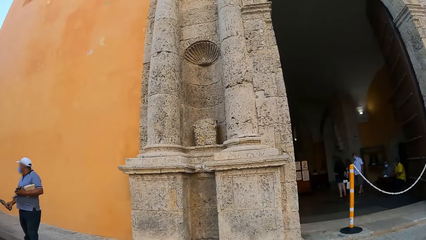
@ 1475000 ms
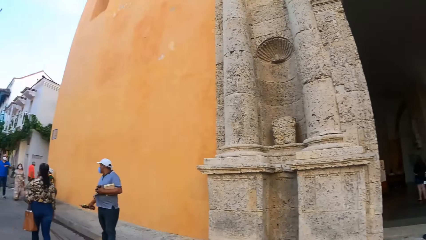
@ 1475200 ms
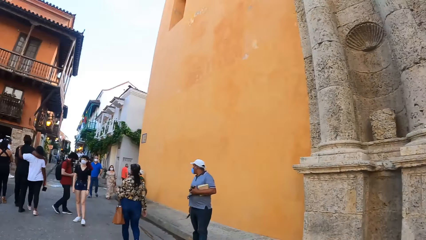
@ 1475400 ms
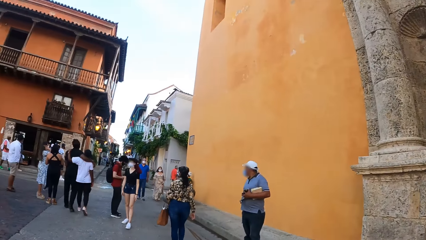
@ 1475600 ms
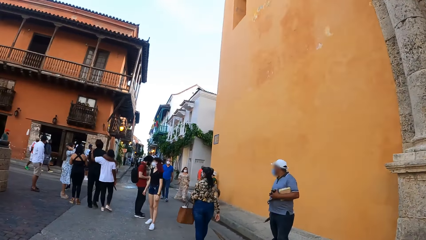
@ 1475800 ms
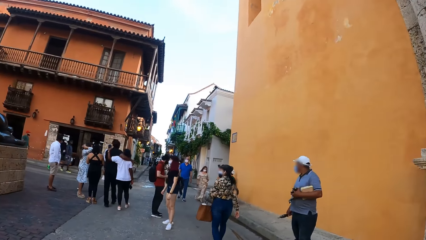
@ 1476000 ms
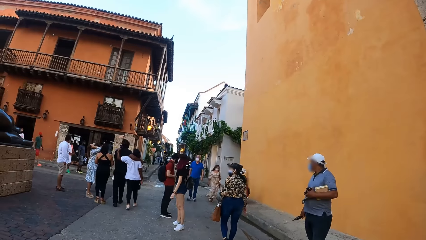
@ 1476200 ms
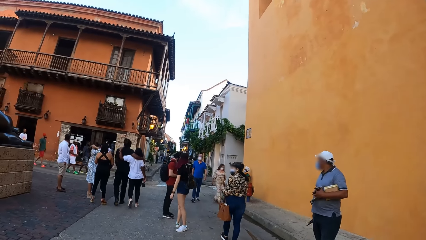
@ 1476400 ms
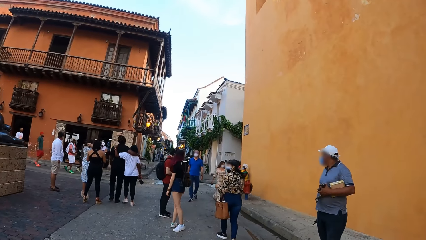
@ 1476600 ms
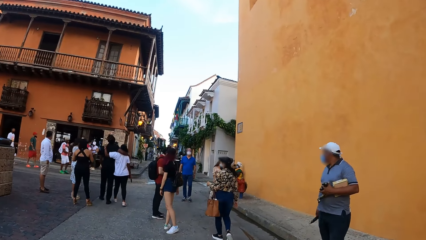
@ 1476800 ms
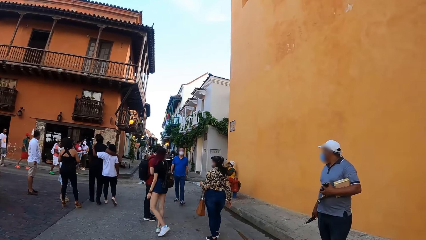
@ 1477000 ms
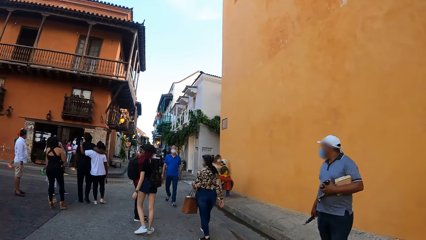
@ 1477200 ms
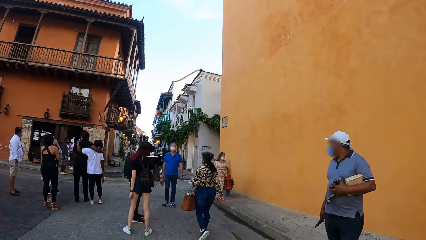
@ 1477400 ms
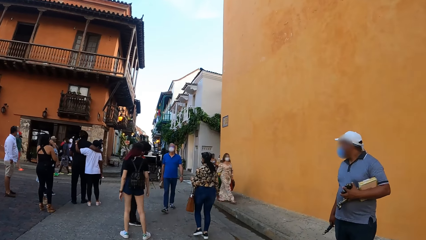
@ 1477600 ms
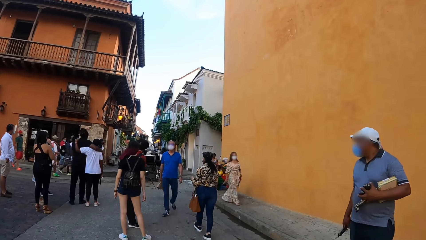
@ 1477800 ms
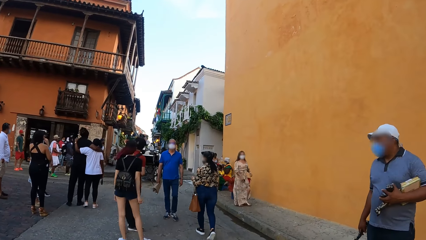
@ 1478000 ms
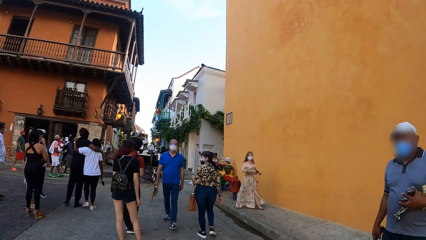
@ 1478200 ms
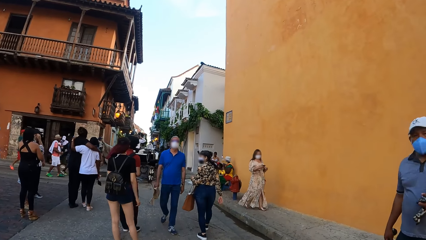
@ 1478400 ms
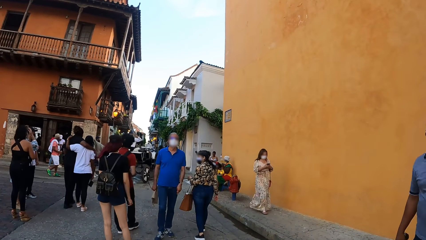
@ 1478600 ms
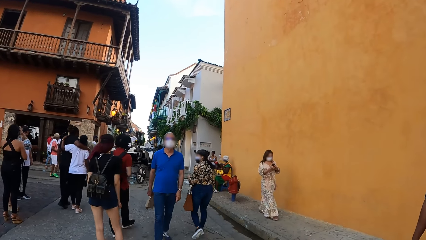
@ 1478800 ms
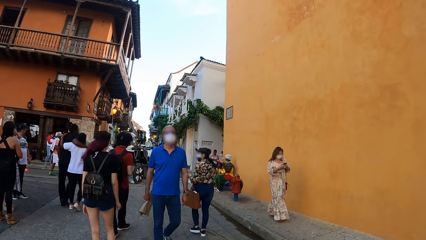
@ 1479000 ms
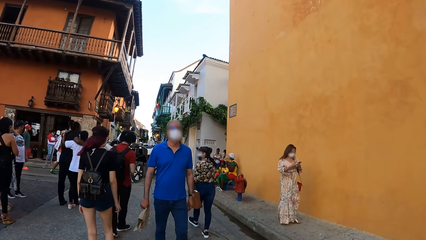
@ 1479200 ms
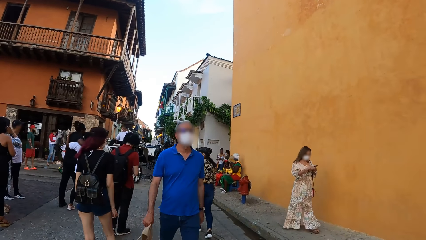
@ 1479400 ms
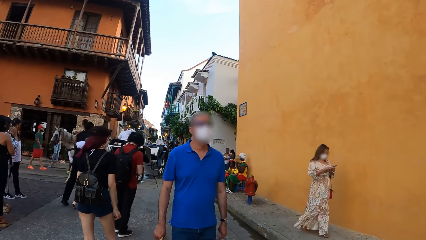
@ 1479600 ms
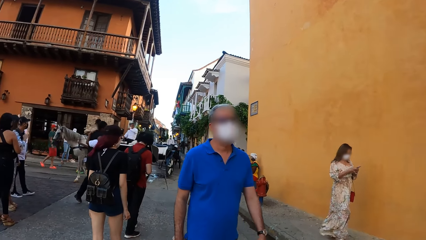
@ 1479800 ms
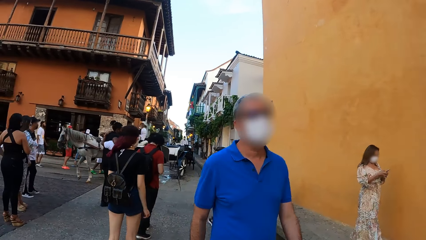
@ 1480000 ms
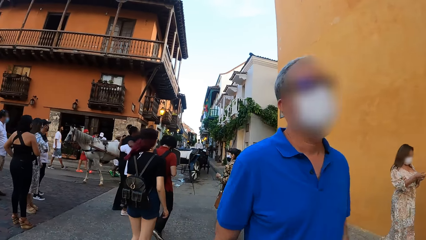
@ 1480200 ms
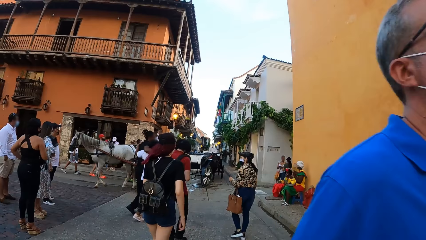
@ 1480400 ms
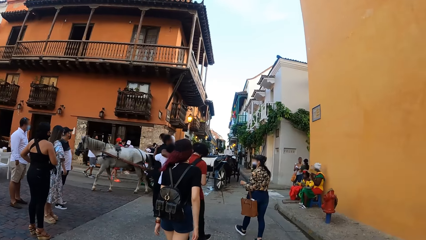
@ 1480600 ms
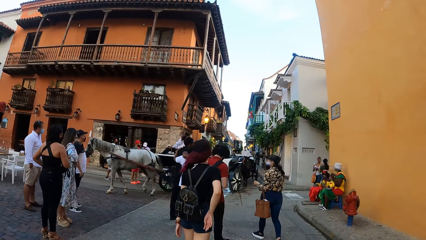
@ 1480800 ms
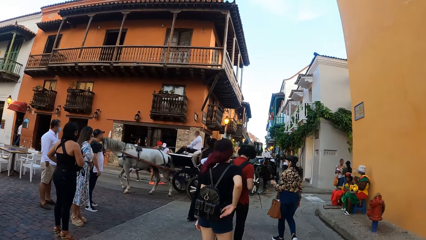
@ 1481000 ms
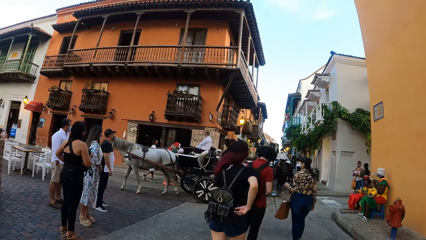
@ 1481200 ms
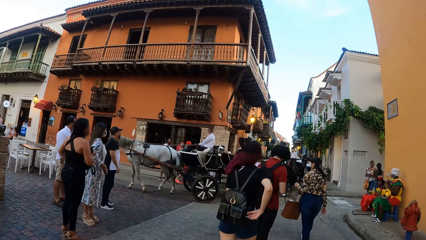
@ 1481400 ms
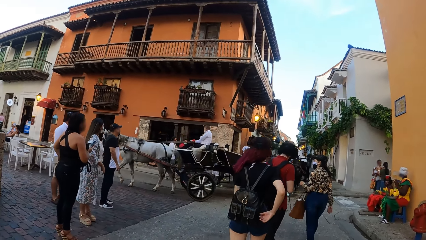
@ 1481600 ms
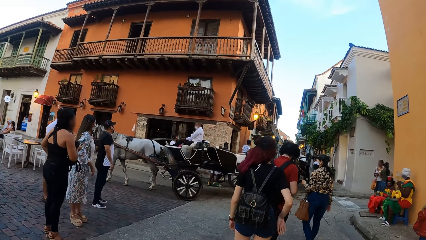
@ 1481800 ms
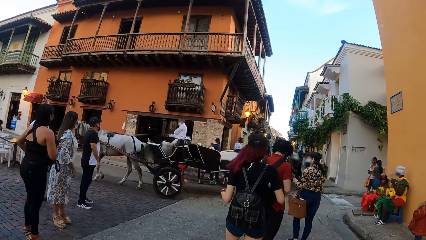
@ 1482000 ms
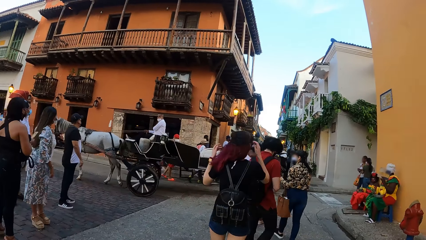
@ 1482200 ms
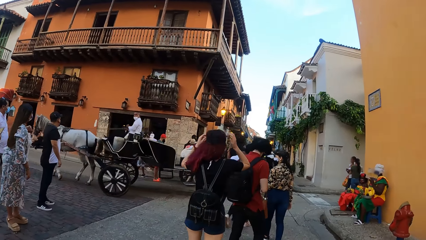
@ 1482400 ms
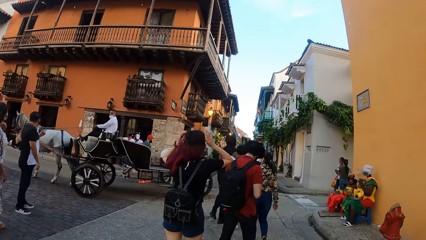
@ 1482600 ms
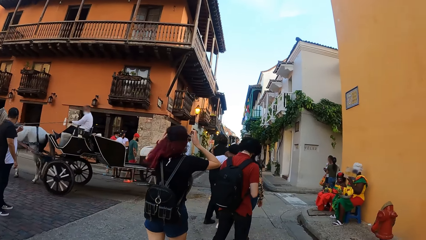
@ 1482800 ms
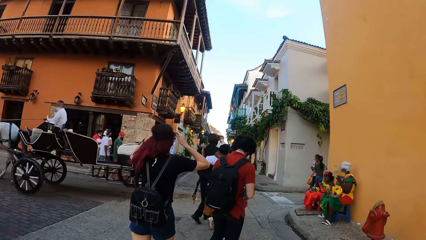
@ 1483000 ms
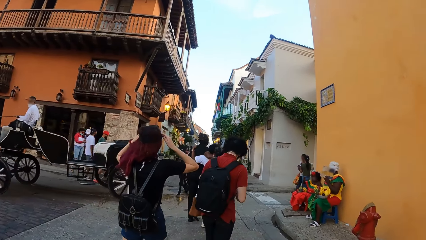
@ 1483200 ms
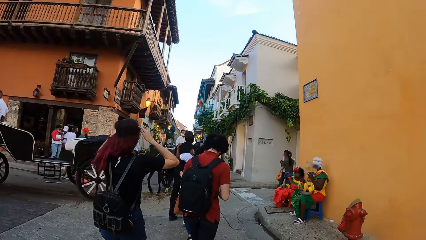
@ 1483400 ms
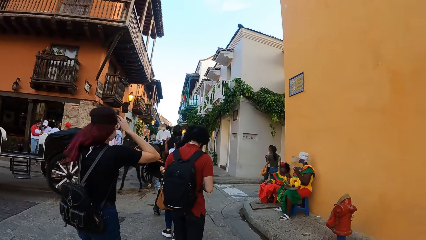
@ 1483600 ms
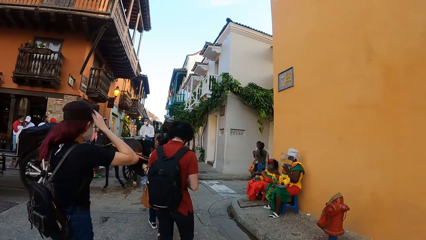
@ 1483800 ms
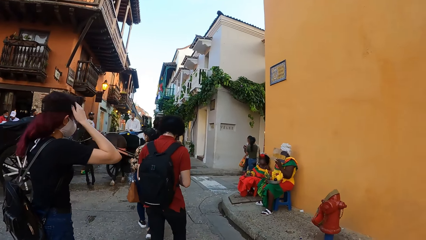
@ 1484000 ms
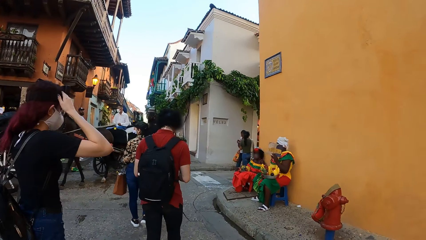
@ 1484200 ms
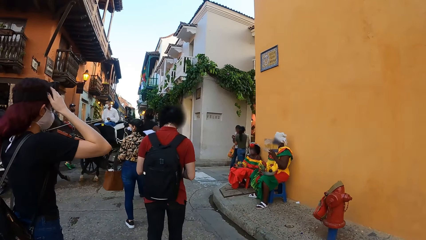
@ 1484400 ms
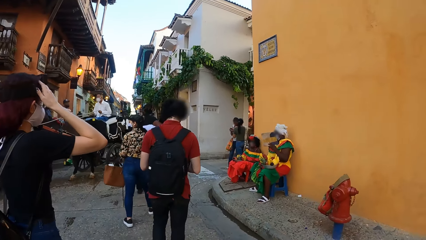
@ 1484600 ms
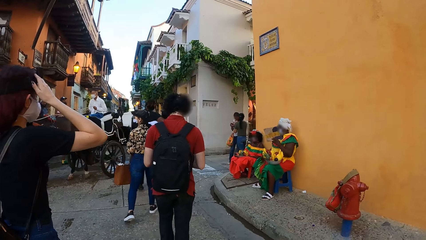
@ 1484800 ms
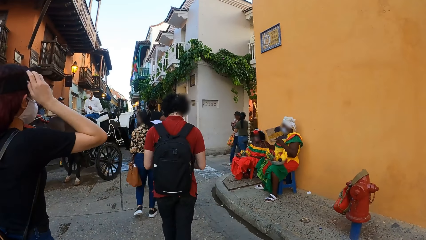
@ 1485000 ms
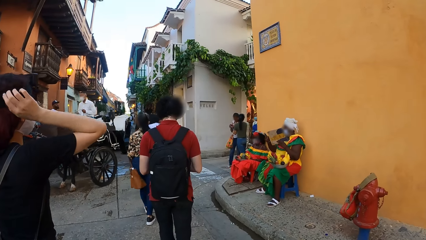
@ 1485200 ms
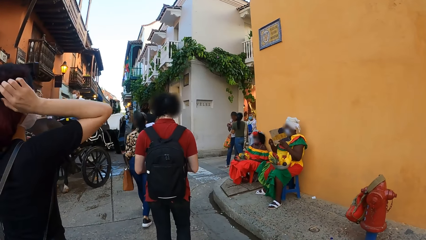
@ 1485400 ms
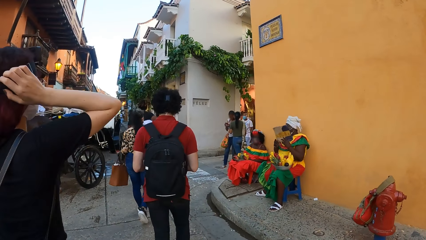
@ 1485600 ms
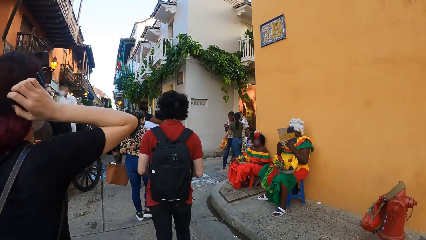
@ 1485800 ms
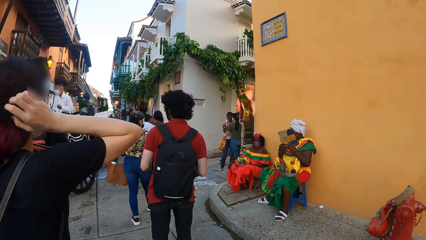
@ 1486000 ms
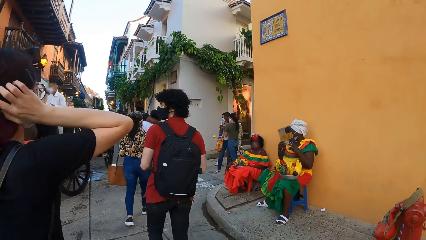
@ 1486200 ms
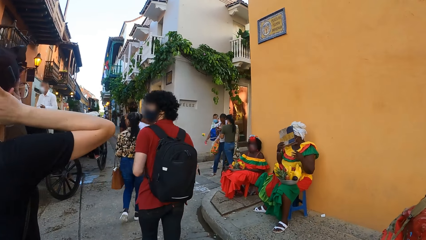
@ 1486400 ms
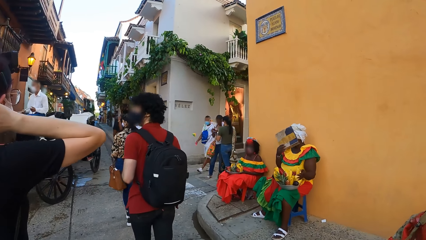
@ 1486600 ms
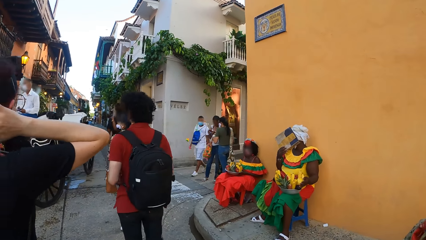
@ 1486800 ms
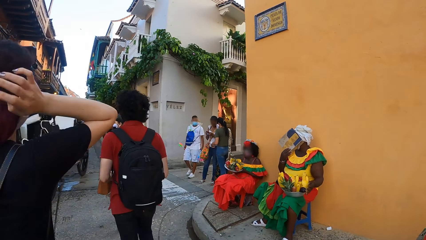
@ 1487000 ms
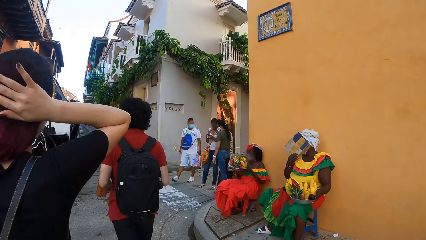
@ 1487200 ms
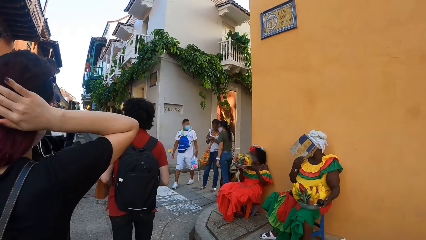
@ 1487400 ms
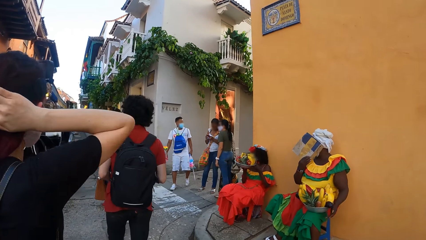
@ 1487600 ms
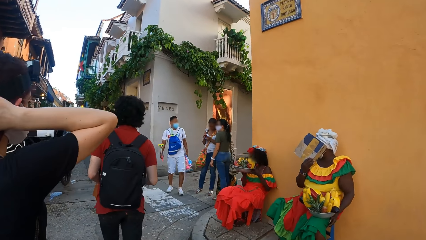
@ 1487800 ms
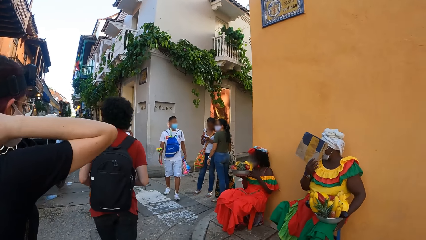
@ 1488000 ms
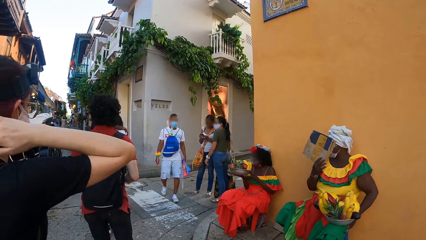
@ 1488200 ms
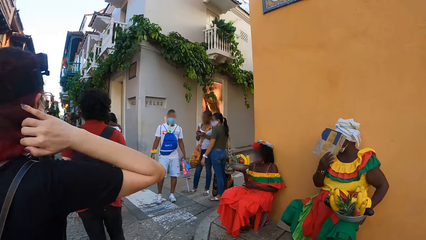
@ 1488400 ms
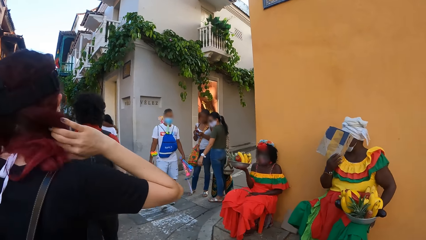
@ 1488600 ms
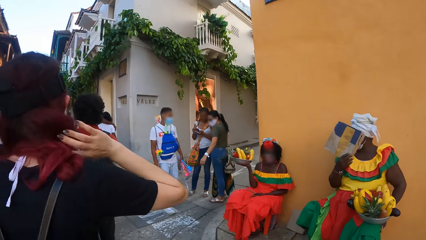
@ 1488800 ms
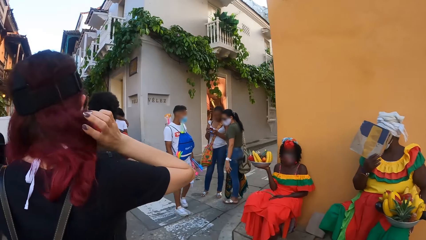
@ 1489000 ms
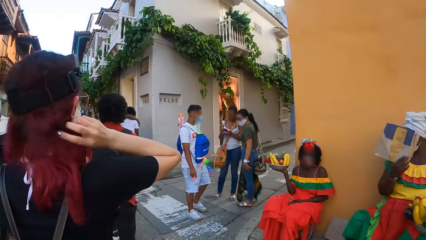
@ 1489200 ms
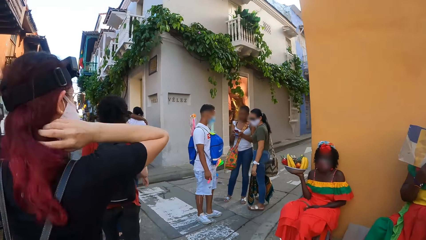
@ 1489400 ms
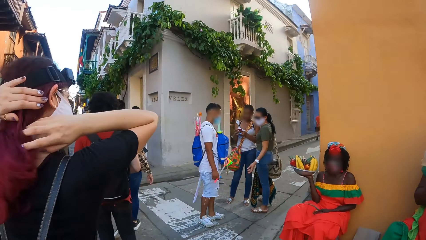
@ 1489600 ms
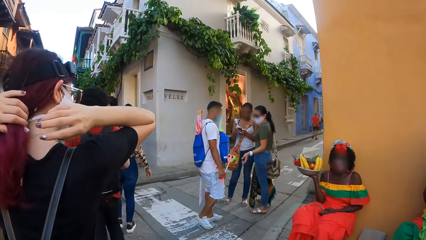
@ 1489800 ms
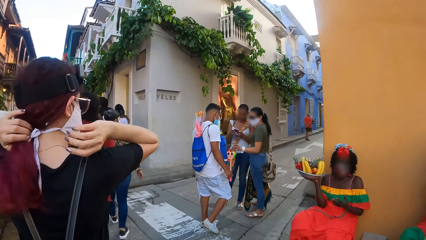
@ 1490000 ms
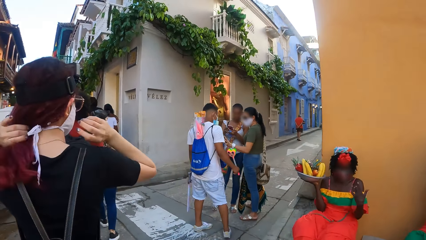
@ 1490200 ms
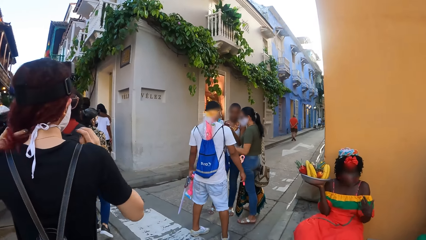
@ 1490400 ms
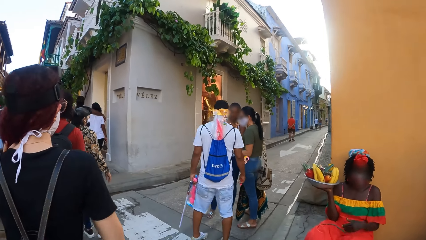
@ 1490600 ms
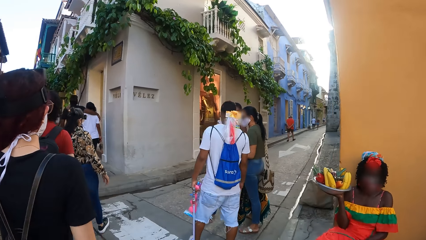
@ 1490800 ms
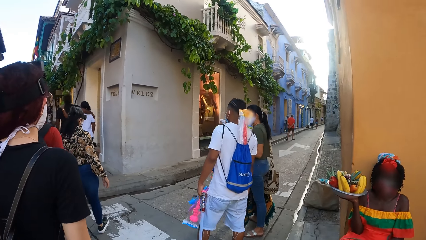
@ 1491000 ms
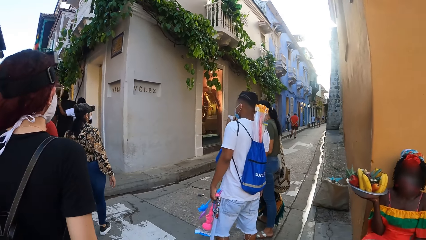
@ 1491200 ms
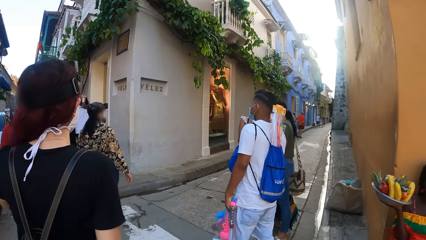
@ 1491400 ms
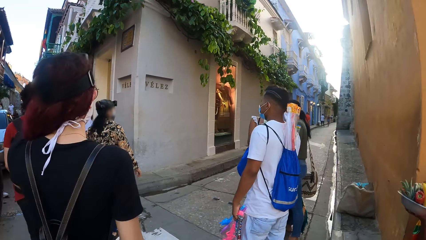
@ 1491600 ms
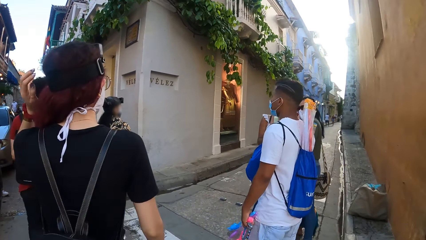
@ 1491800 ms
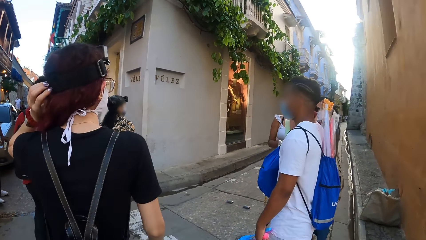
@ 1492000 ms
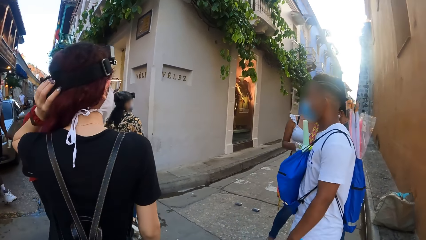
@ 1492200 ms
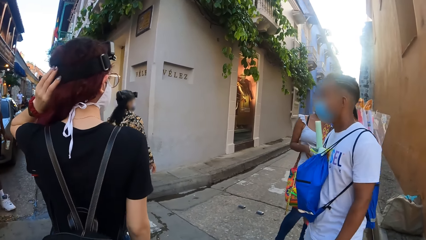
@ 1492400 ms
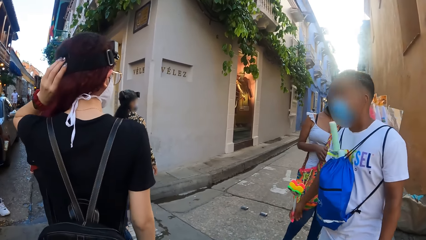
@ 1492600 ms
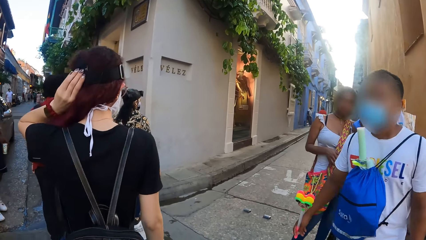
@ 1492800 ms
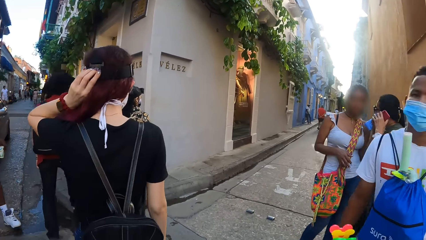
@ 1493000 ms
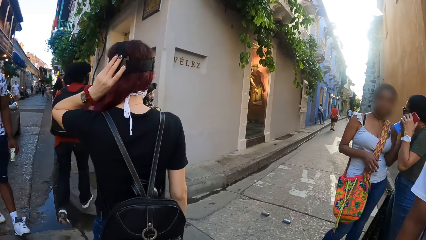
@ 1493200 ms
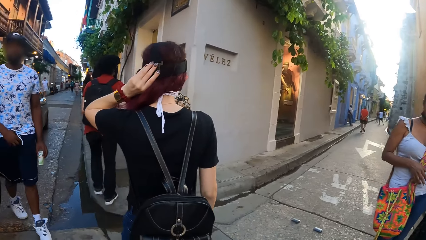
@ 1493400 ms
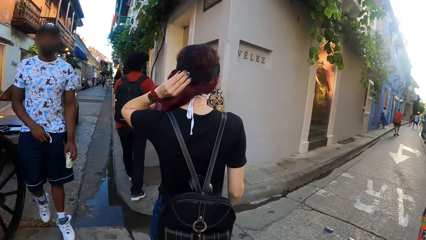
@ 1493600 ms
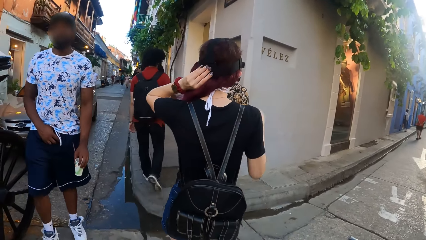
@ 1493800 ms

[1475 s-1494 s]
The camera wearer looks around the building. They walk. They follow the lady. A man walks past the camera wearer on the road. Another man walks on the road. Another lady touches her head. The camera wearer walks behind the other lady. The other lady adjusts her hair.
